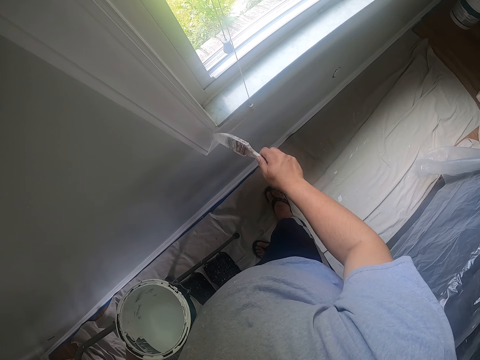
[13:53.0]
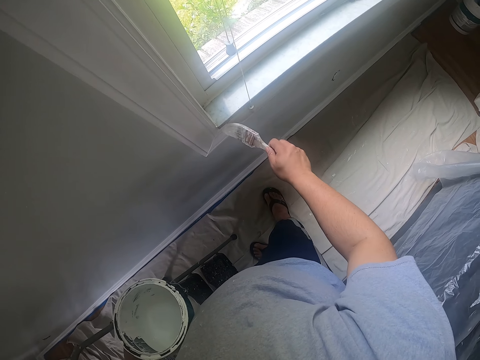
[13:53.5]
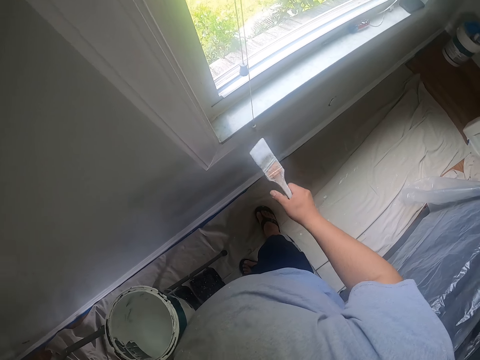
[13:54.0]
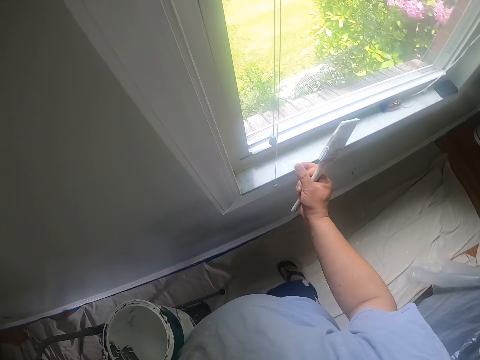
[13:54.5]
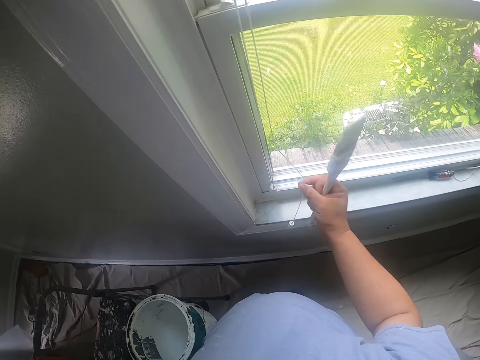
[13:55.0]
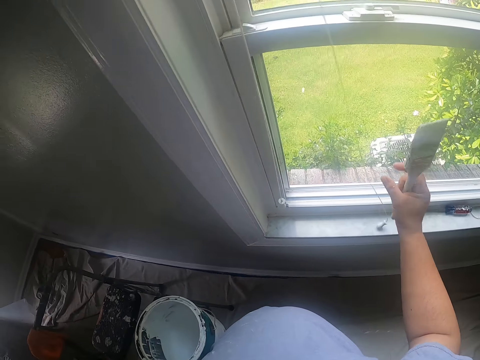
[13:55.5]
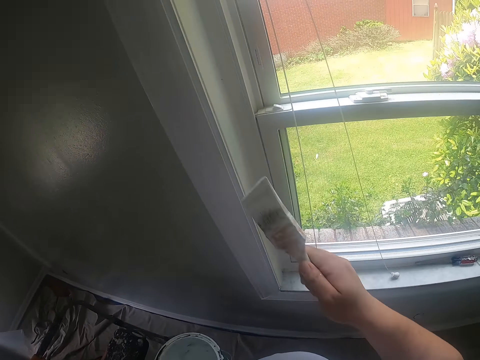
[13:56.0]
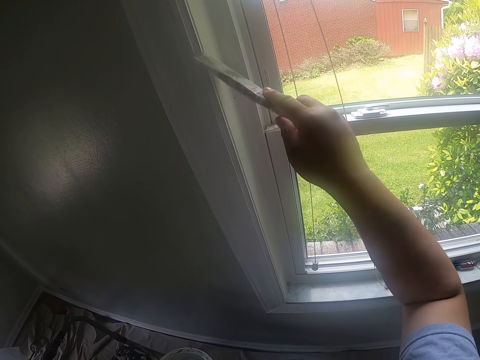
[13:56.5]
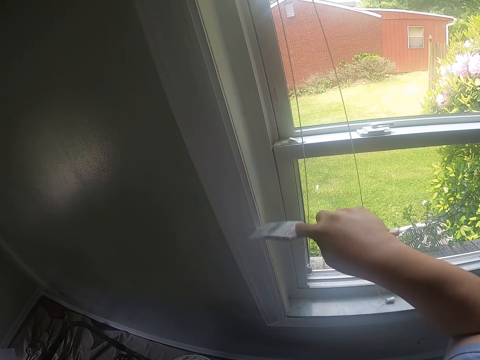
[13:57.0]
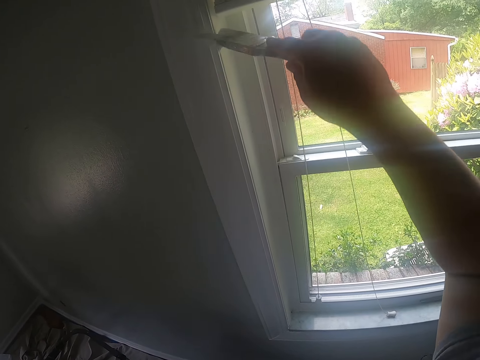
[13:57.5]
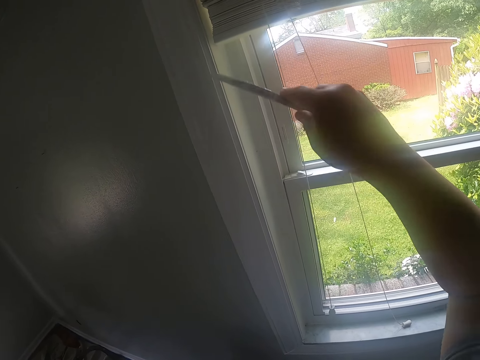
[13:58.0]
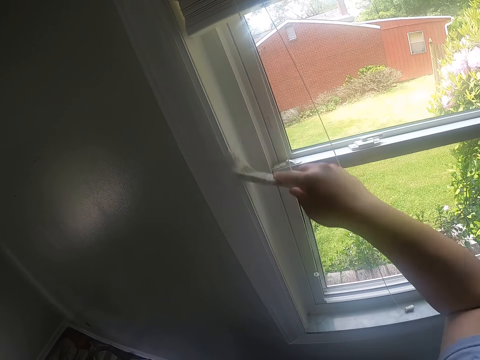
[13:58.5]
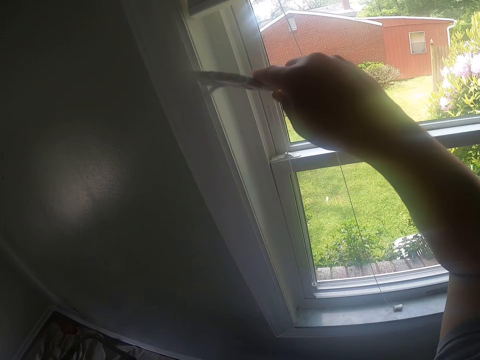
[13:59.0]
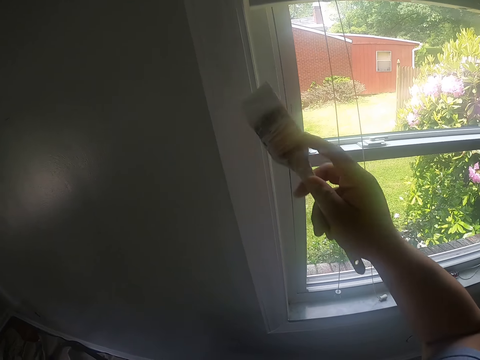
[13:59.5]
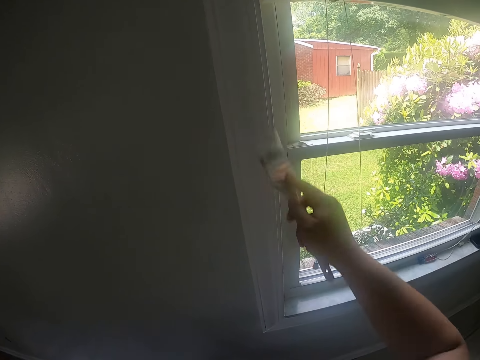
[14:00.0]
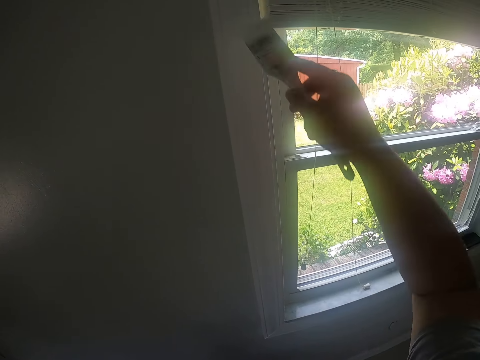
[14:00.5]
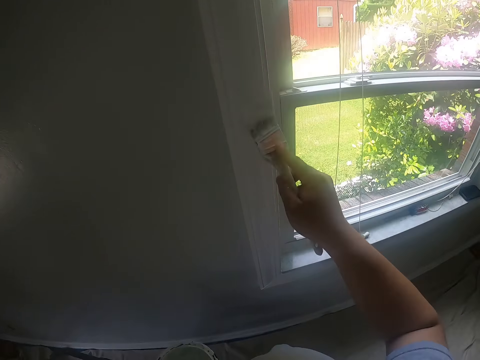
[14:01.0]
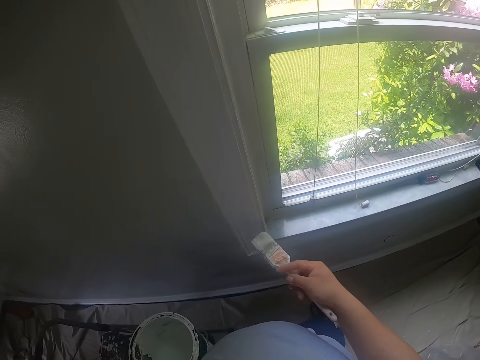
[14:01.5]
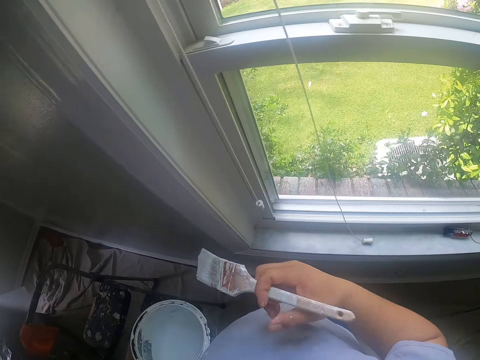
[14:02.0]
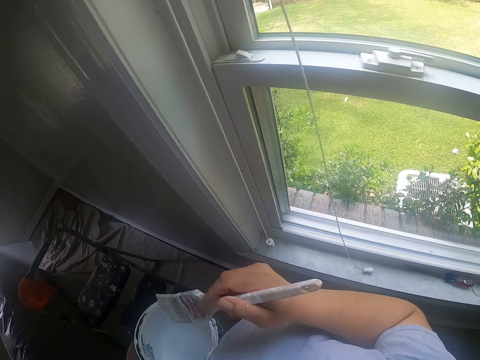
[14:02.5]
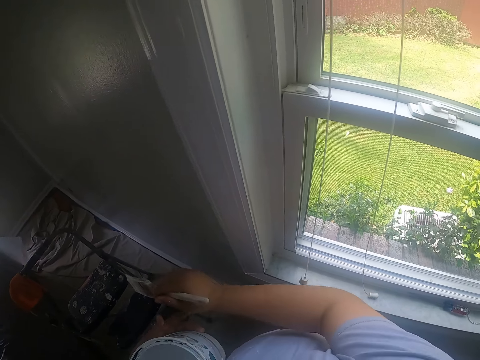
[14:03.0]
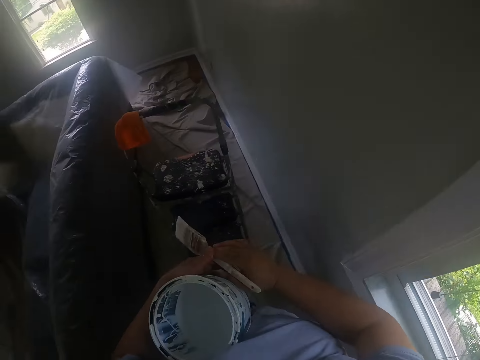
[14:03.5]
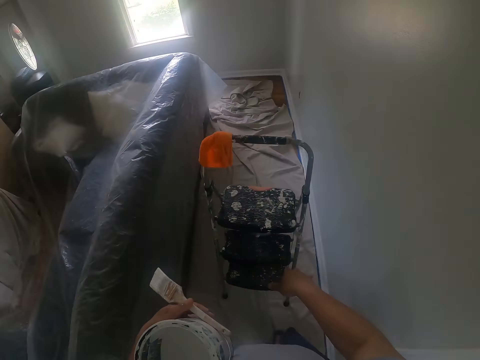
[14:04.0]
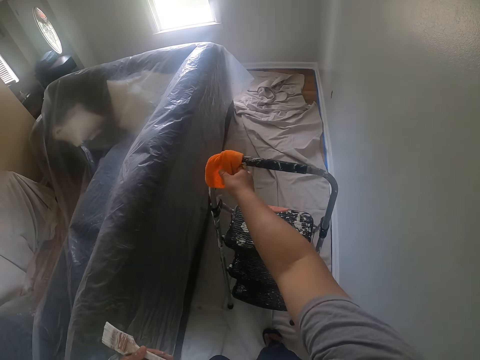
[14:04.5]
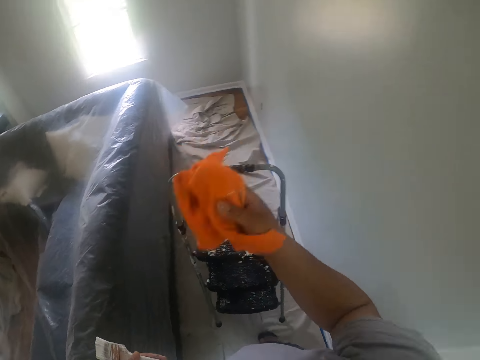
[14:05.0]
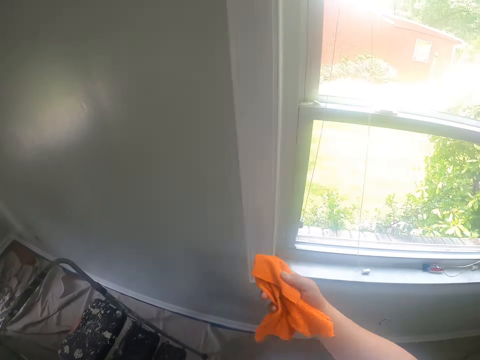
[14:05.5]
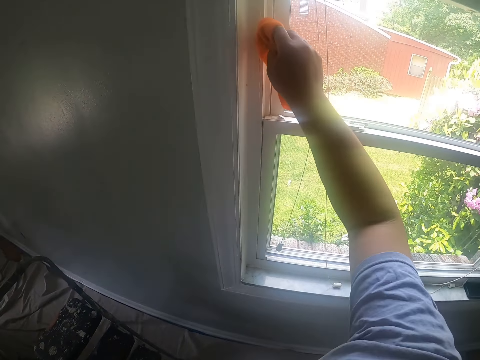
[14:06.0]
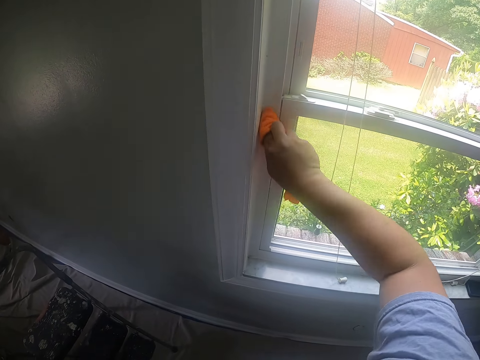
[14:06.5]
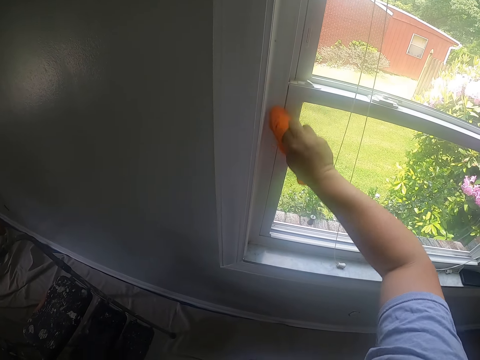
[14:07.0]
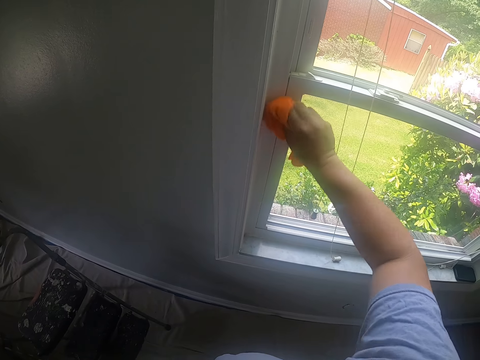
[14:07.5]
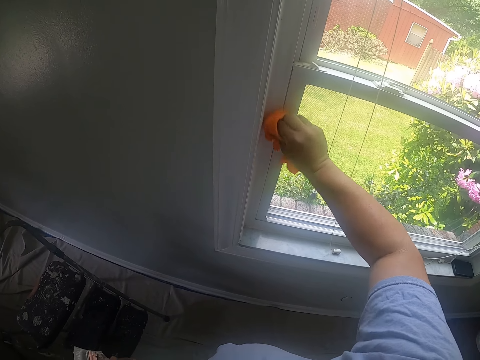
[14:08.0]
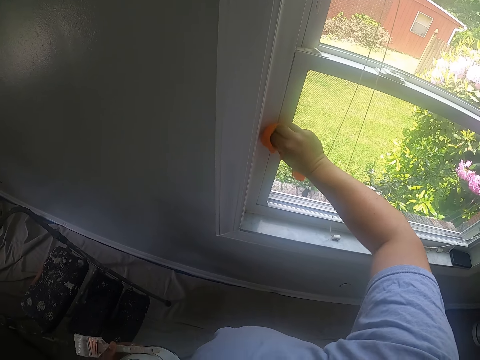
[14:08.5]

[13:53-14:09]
The camera wearer adjusts a roller blind chain with his right hand. He paints the window frame with the paintbrush in his right hand. He passes the paintbrush from his right hand to his left hand. He holds the paintbrush with his left hand. He picks up a cloth from the top of a step ladder with his right hand. He cleans paint off the window frame with the cloth in his right hand.

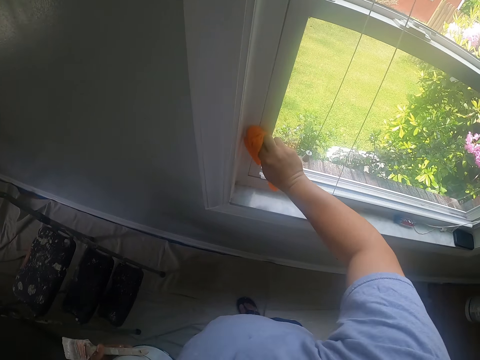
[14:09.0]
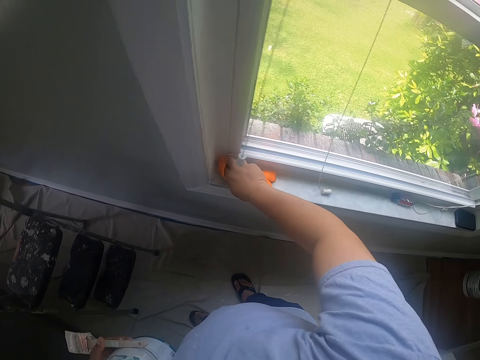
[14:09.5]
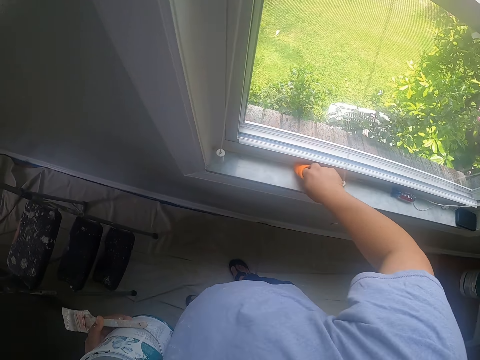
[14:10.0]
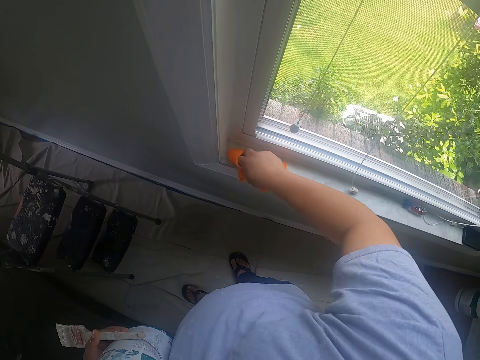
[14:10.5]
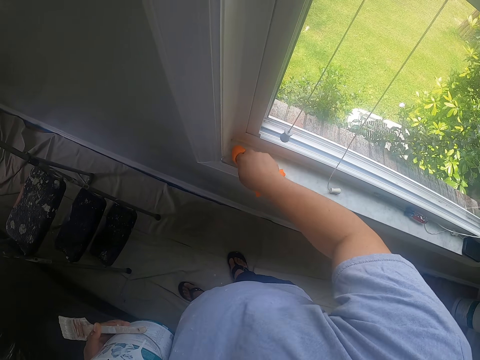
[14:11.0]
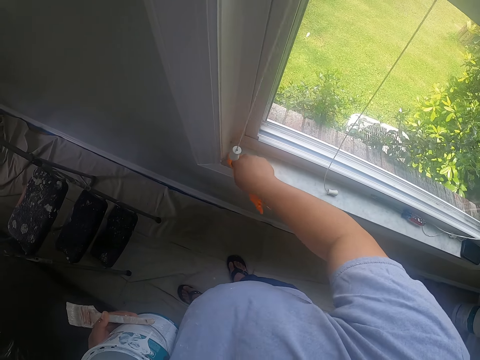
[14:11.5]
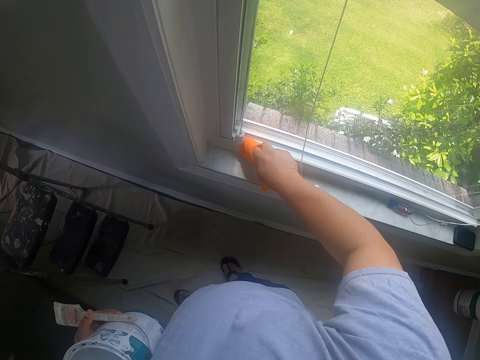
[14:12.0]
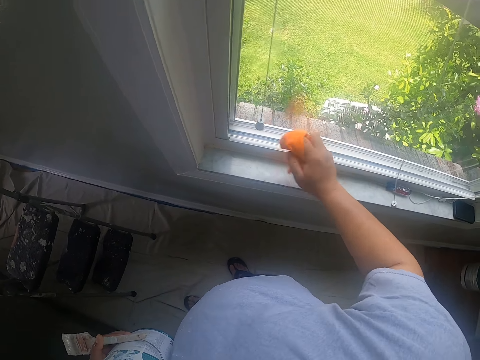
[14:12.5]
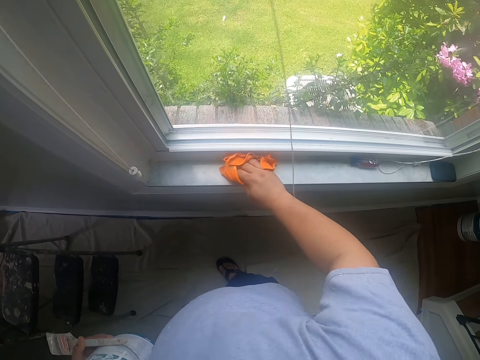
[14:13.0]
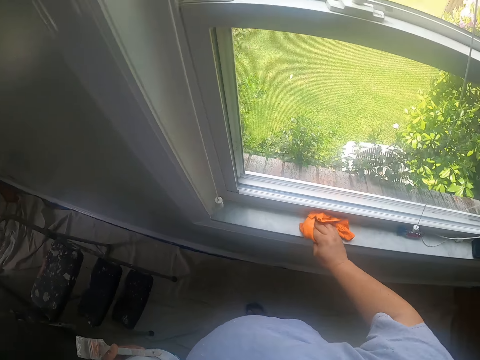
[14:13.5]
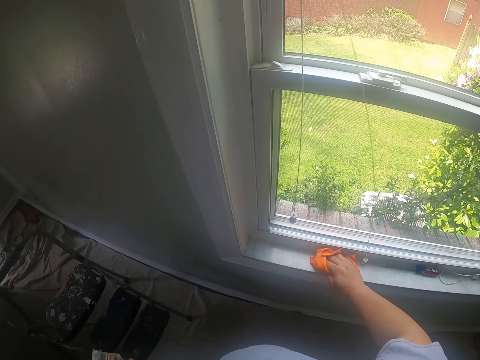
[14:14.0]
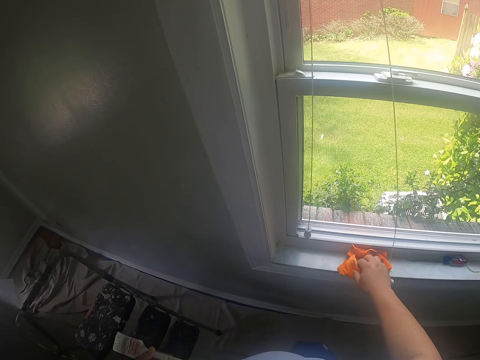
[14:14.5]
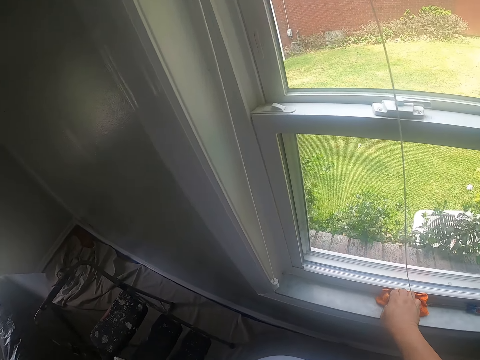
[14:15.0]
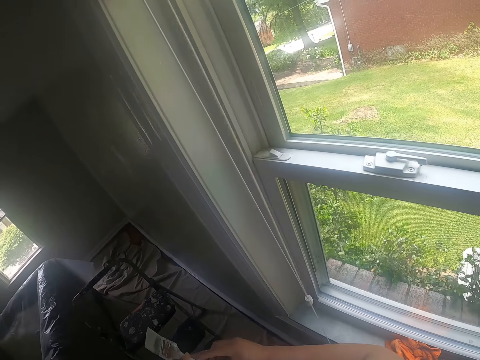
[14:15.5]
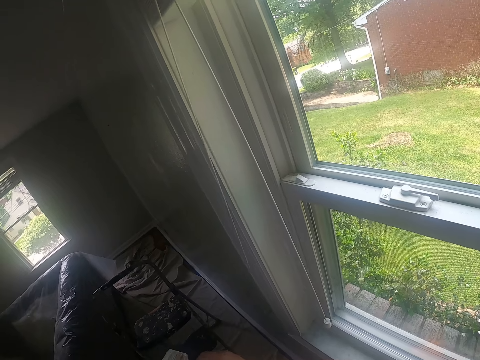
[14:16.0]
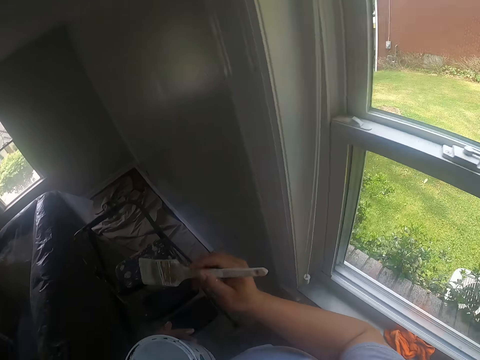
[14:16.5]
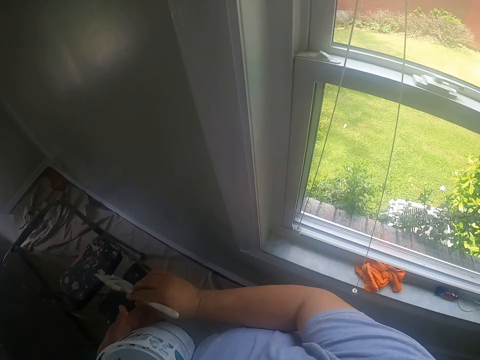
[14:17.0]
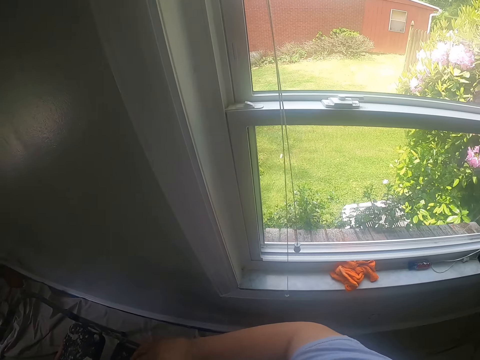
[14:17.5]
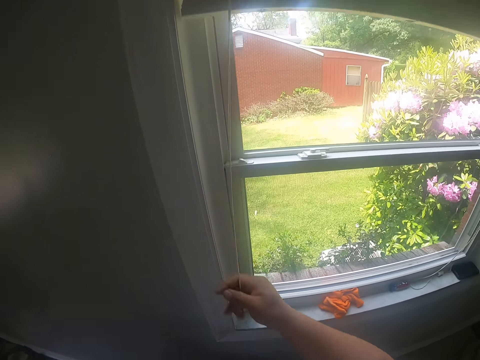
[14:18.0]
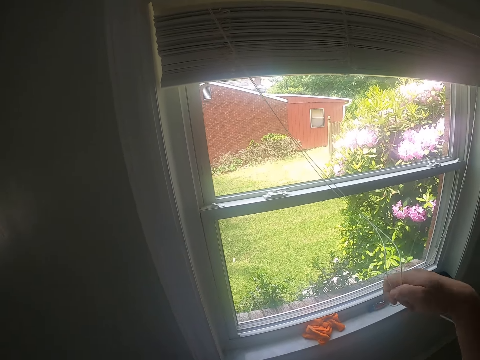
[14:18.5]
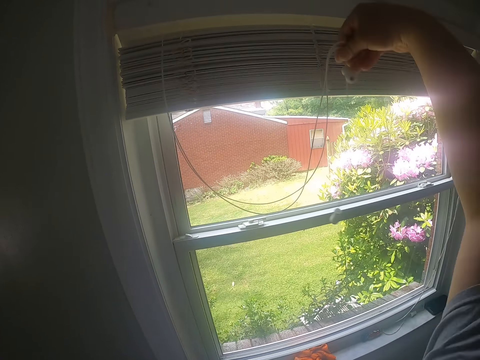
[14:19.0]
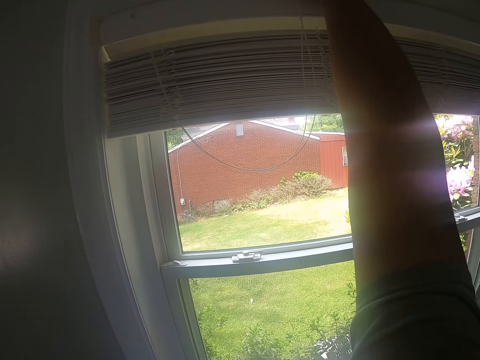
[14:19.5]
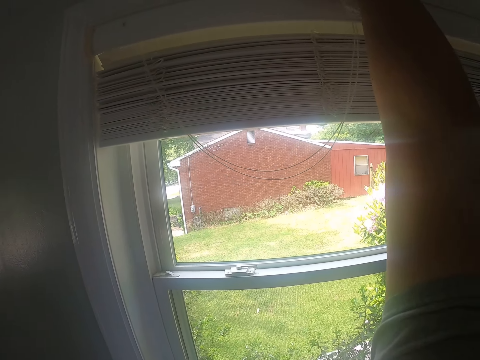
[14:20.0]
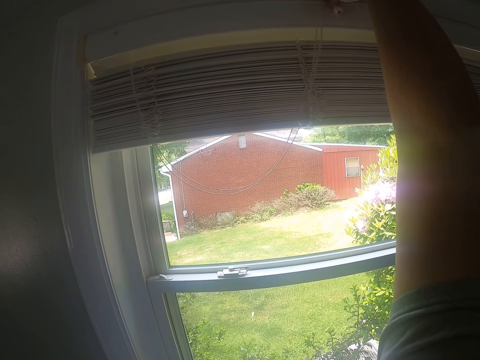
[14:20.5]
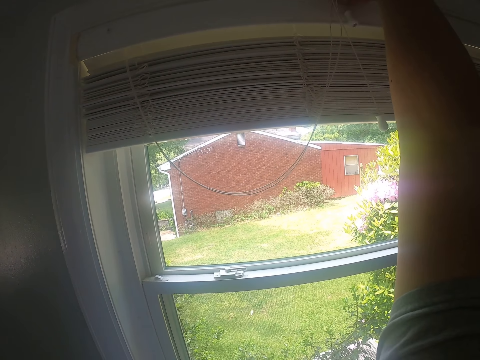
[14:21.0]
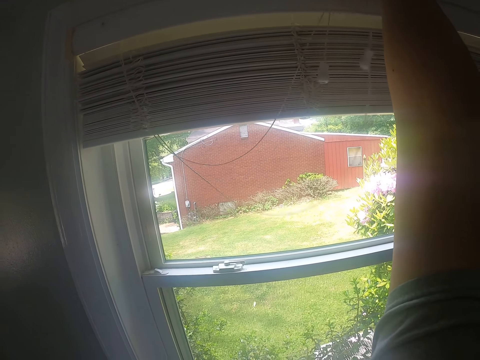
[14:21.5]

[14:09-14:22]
The camera wearer wipes the window sill with a piece of cloth. He drops the cloth on the window frame with his right hand. He passes the paintbrush from his left hand to his right hand. He holds the paintbrush with his right hand. He holds the paintbrush with his left hand. He passes the paintbrush from his right hand to his left hand. He picks the roller blind bead and another roller blind bead with his right hand. He puts both roller blind beads on a roller blind of the window.
